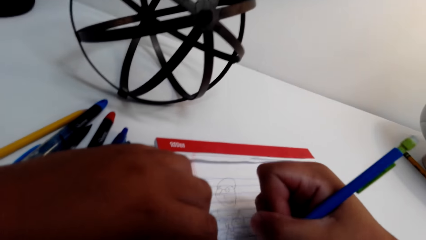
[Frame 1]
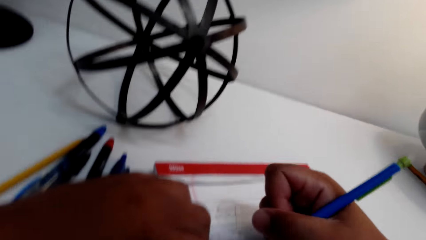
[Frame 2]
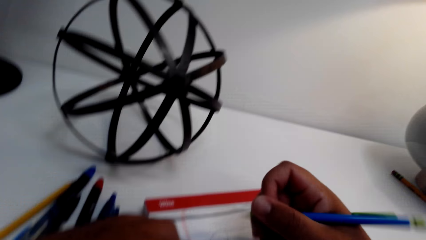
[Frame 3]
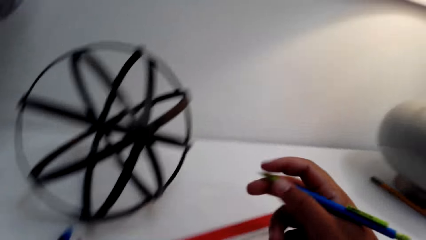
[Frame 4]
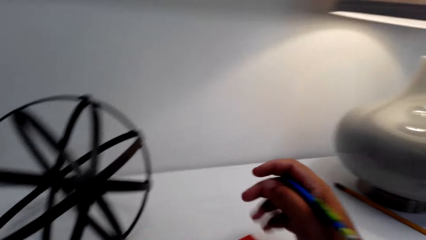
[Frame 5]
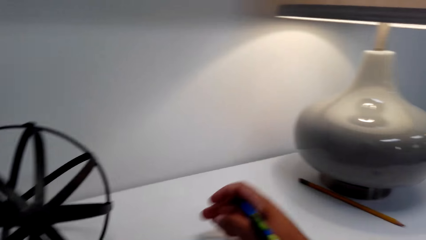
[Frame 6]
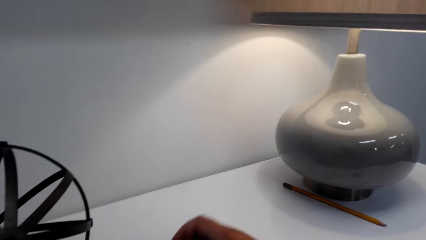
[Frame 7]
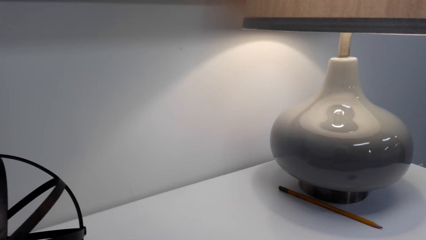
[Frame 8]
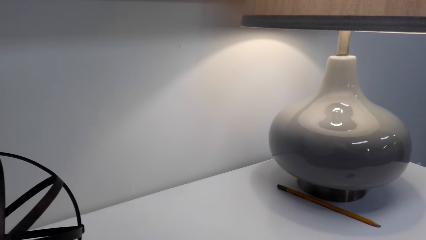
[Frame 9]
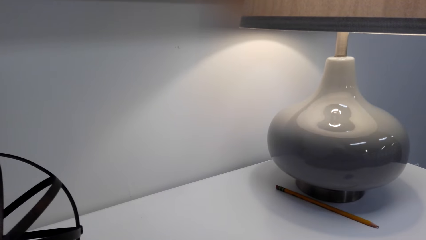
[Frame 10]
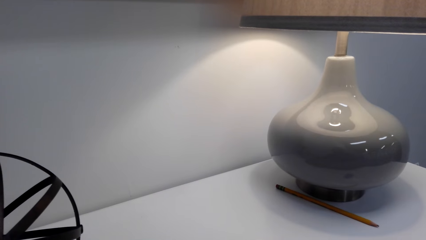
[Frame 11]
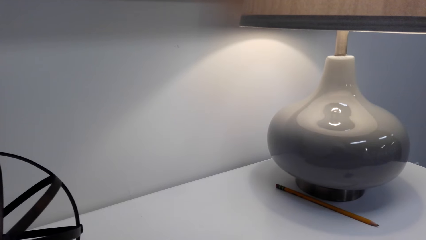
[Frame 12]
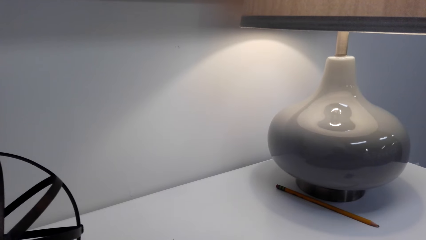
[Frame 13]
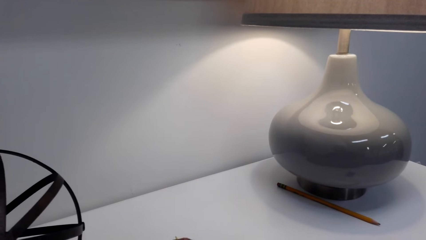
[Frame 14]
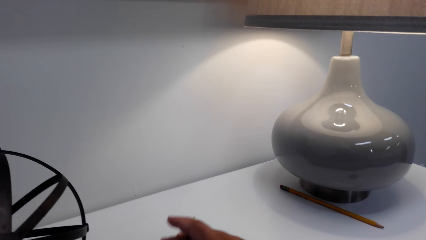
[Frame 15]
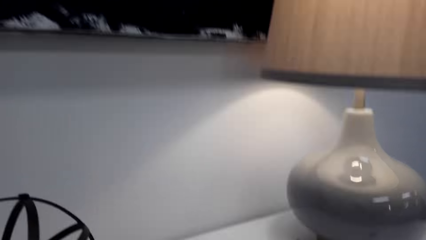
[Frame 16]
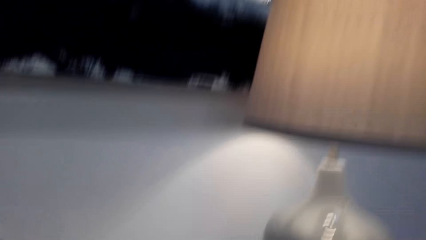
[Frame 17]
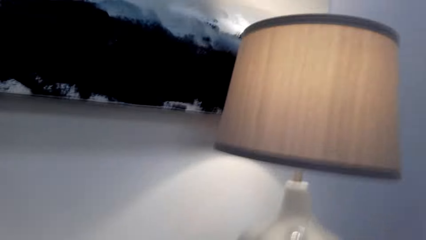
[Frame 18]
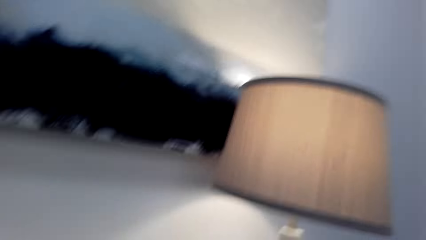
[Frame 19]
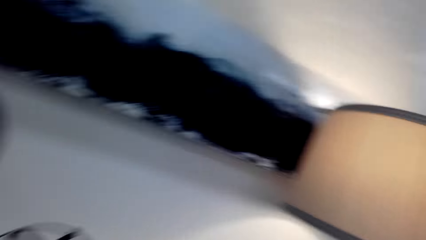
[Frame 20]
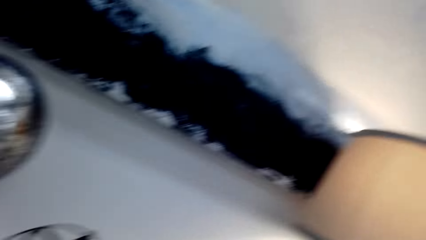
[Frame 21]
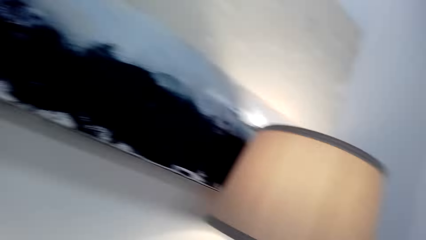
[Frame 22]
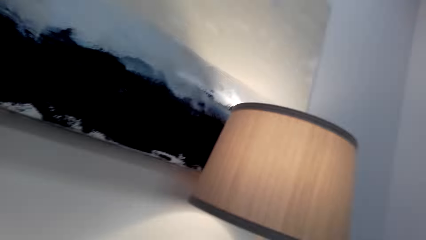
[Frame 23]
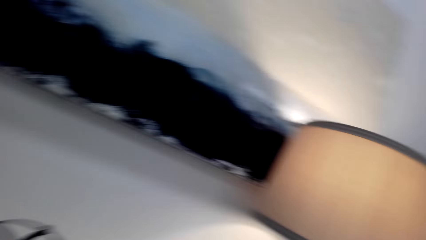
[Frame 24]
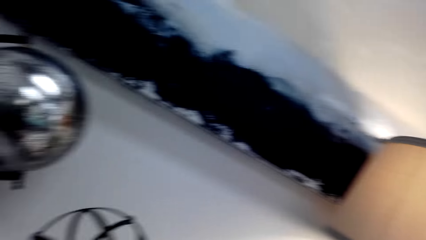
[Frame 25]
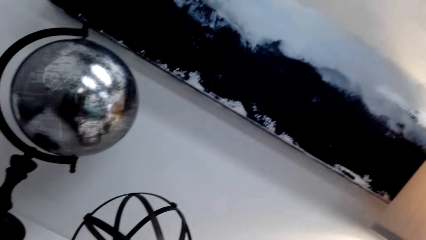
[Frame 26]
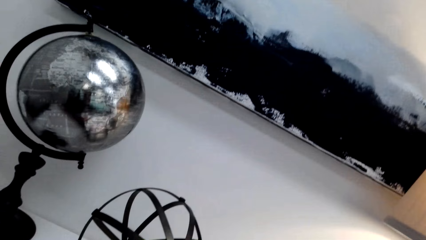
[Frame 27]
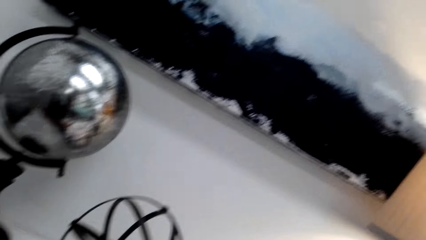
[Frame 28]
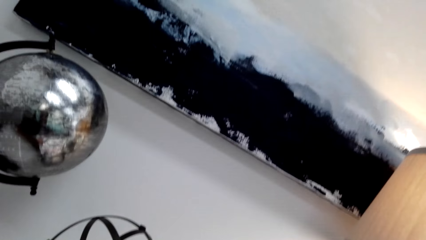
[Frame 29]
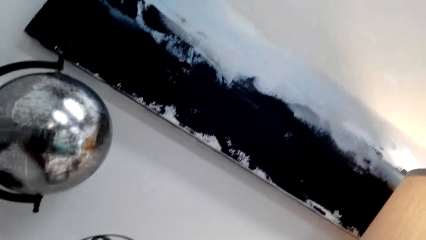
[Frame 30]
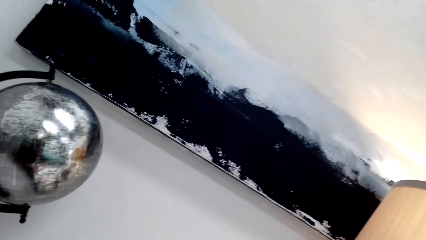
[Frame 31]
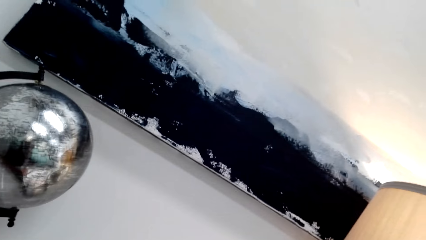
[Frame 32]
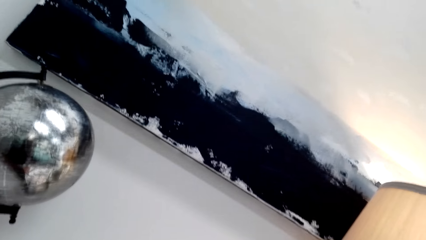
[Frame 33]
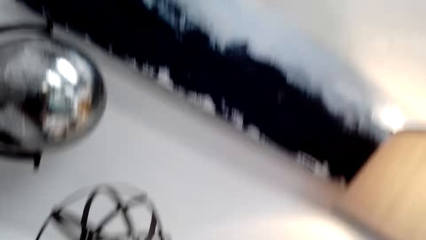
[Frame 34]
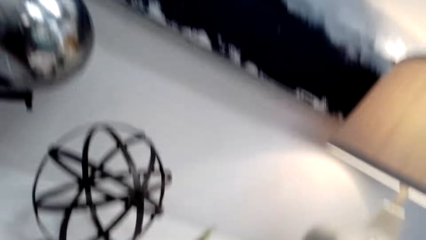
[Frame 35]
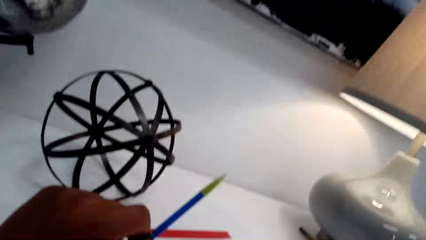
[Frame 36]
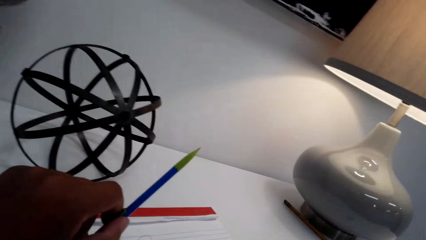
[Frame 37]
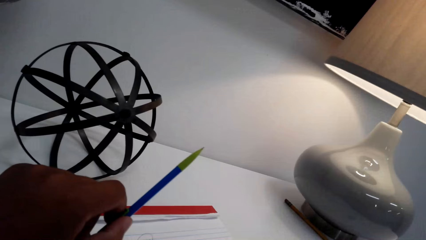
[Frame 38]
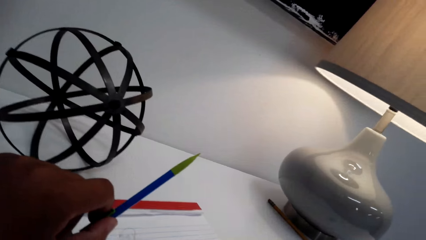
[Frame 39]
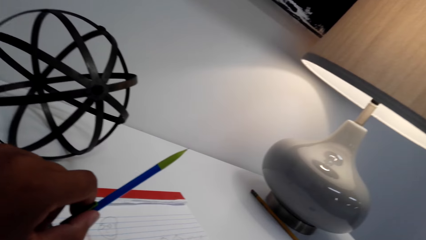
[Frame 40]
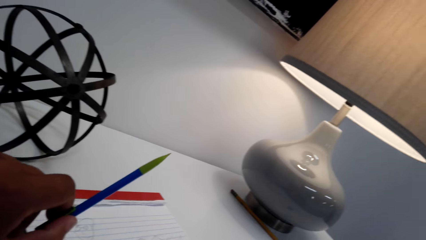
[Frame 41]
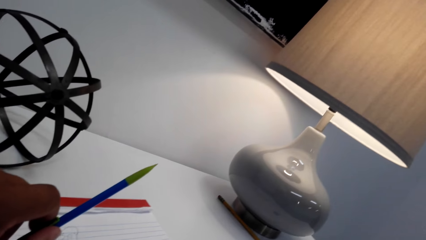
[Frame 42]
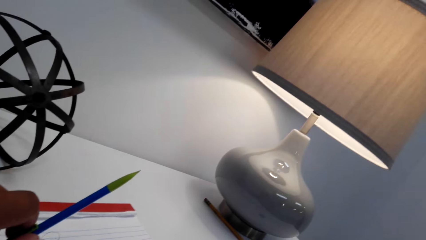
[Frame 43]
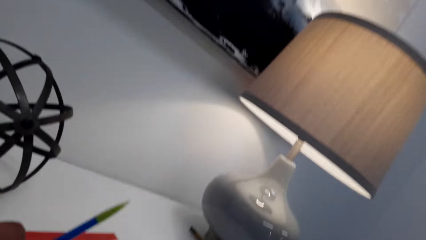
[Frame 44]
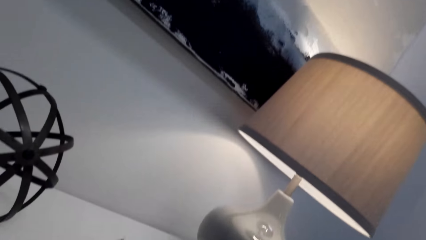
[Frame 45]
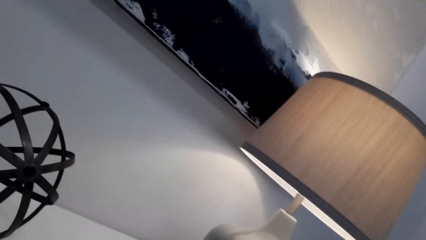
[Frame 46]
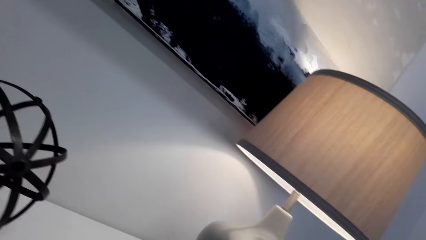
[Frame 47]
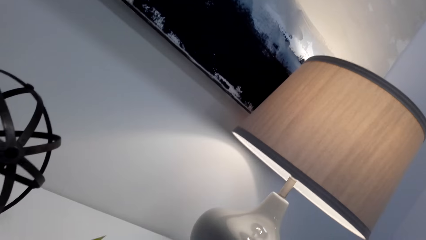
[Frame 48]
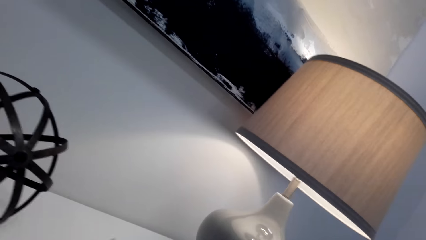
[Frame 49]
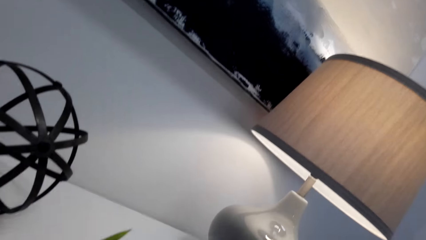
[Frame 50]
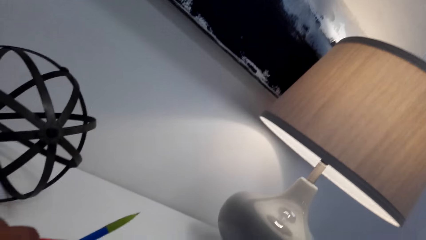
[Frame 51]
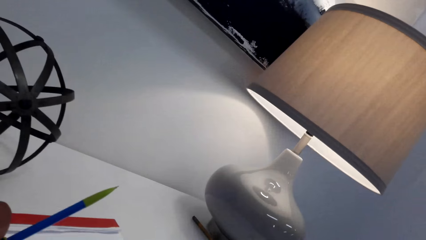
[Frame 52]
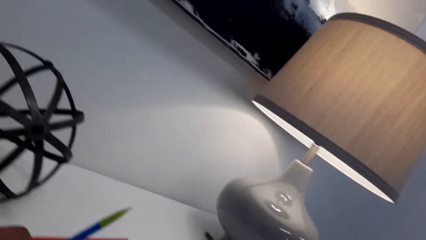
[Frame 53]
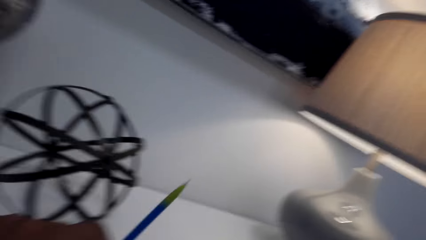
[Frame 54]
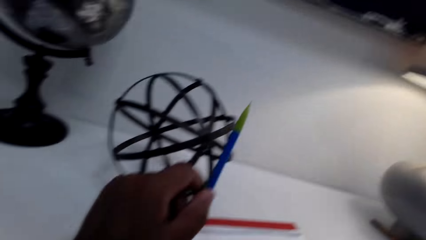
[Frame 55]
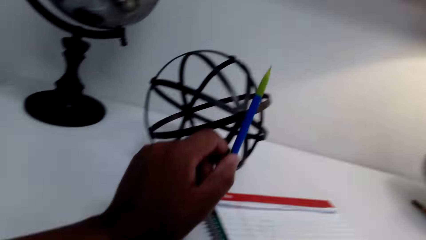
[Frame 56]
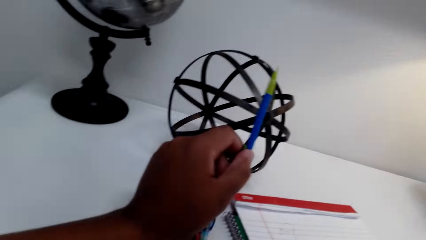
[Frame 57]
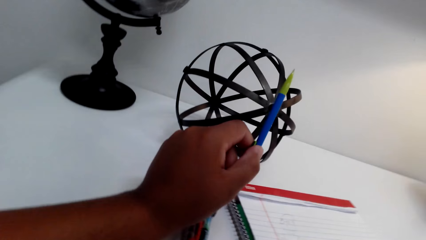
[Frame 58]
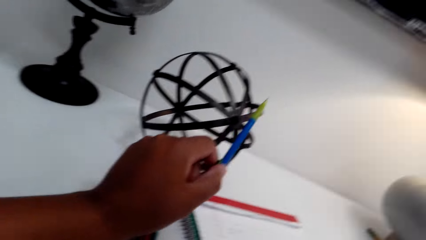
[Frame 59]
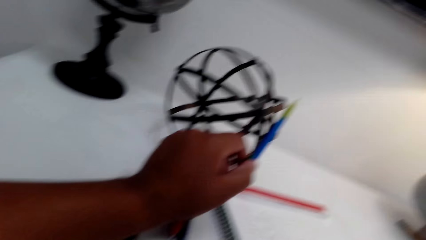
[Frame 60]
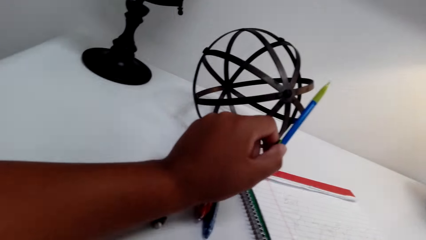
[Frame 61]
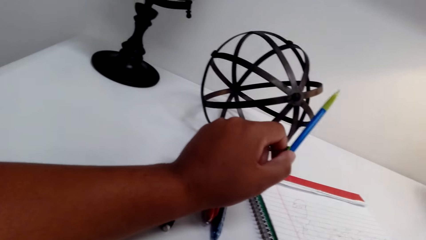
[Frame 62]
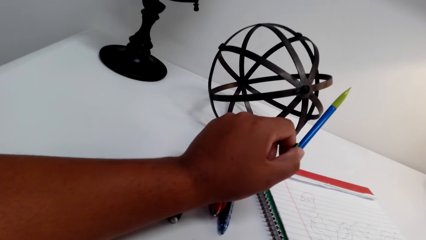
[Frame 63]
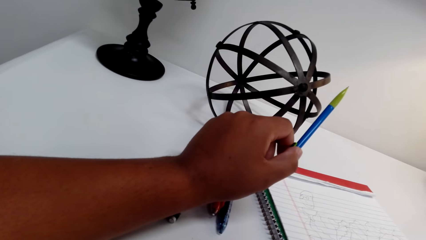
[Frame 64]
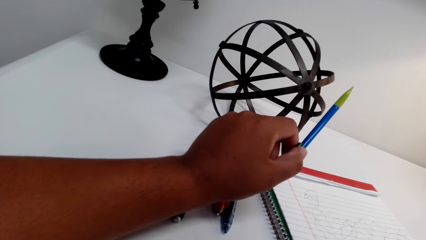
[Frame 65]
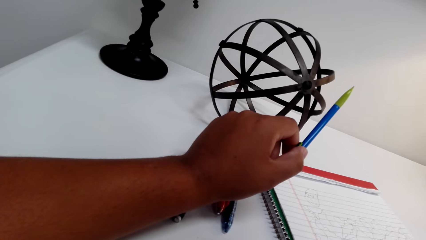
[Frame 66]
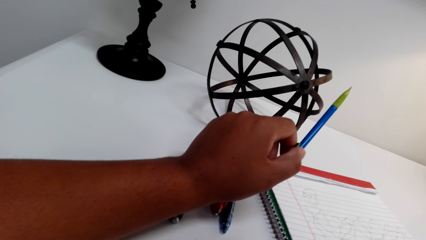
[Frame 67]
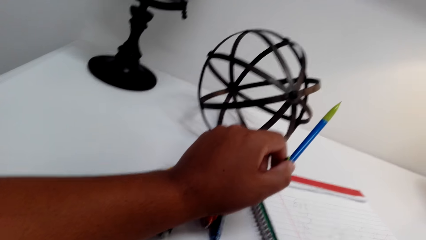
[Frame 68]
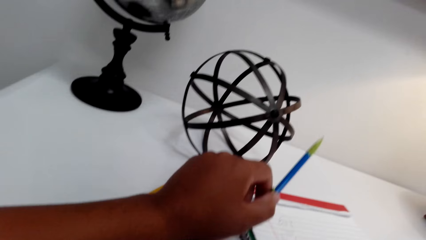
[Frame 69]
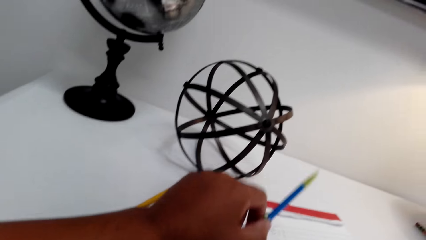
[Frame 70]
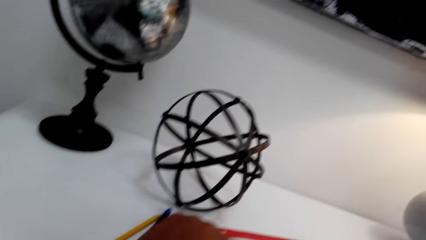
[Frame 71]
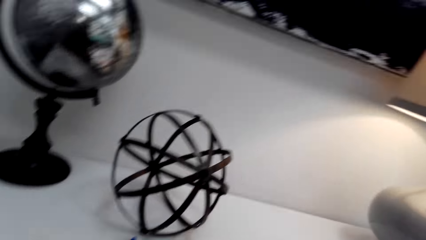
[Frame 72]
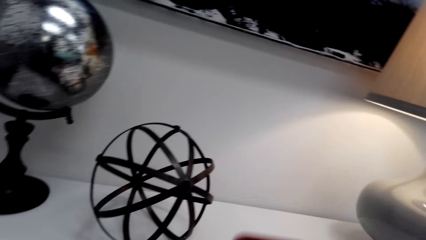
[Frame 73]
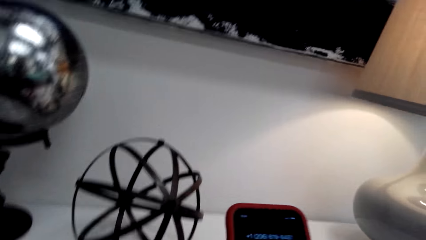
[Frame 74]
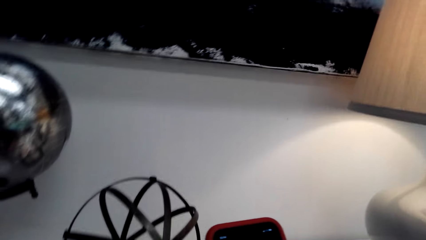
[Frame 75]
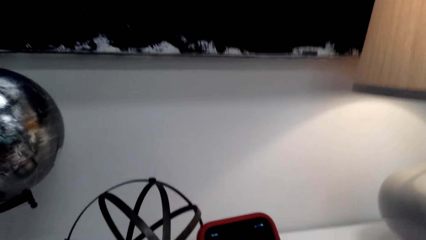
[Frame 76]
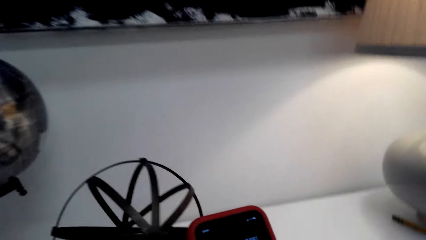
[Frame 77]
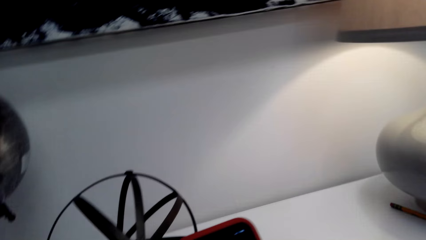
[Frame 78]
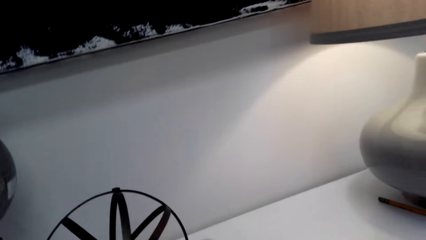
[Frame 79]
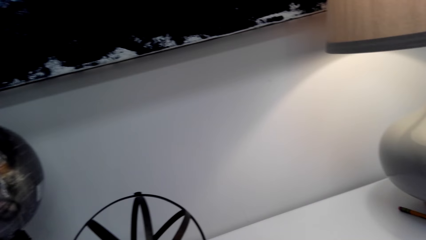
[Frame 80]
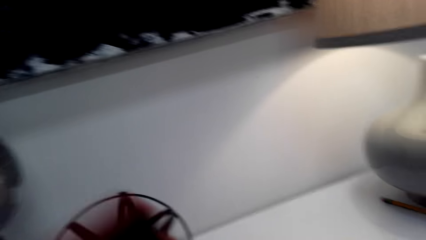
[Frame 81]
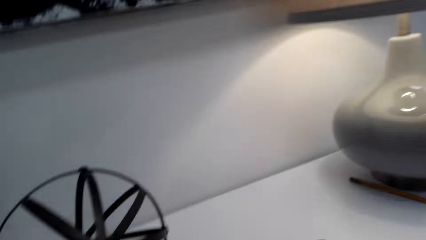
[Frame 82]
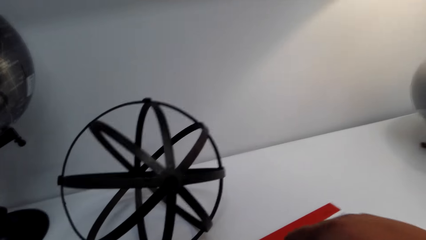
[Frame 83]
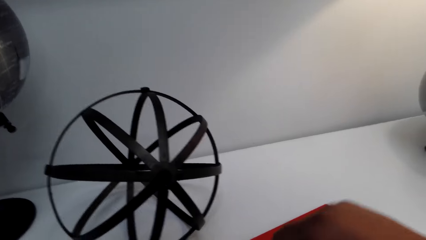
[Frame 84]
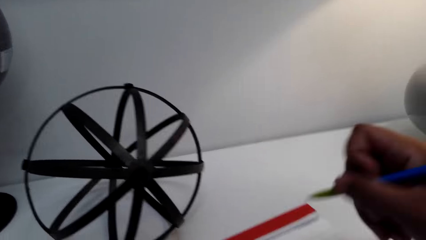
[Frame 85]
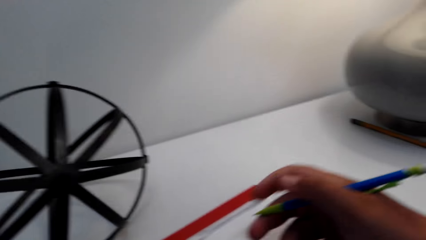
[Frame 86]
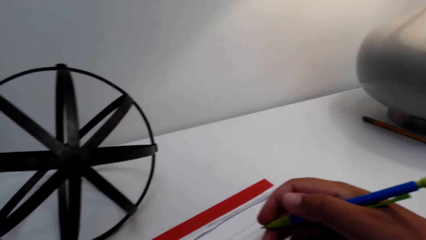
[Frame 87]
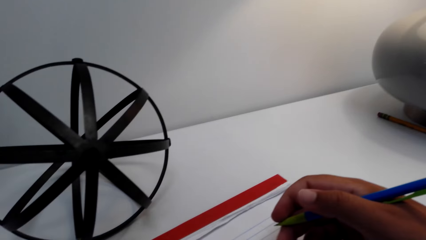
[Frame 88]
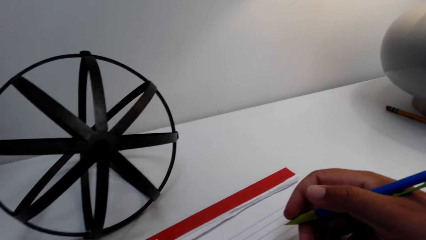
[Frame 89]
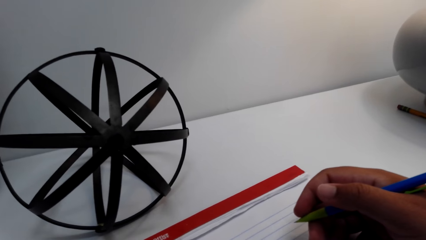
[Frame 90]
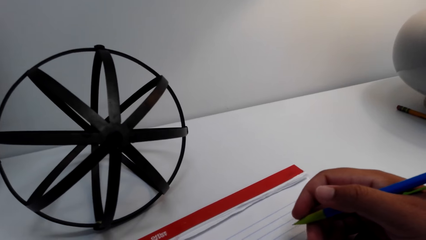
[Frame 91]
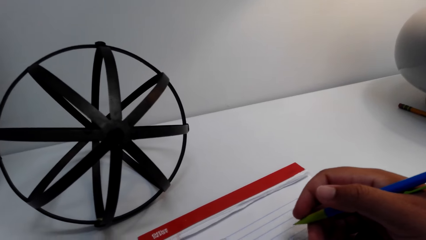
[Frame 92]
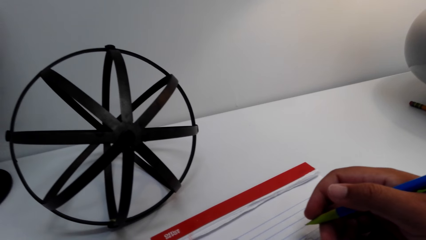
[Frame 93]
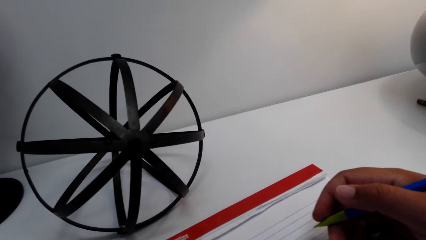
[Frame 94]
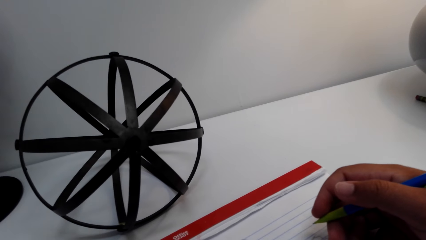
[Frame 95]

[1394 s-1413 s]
The camera wearer moves the right hand. They look at the vase on the side of the table. They look up. They converse. They hold a pencil on the left hand. They draw on the book. They hold the pencil. They use a phone. They hold the pencil on the right hand. They look on the book.
